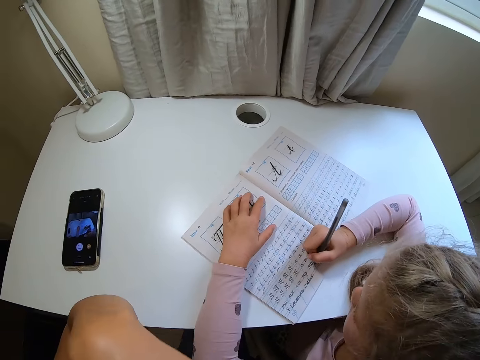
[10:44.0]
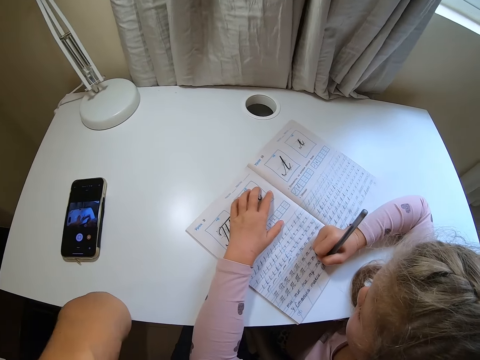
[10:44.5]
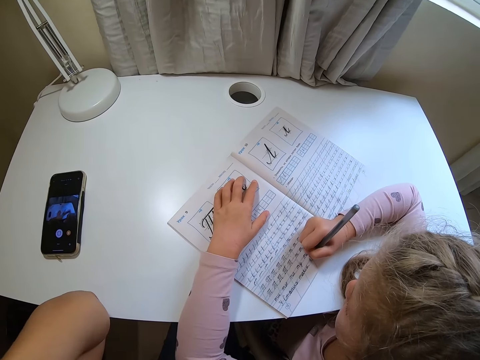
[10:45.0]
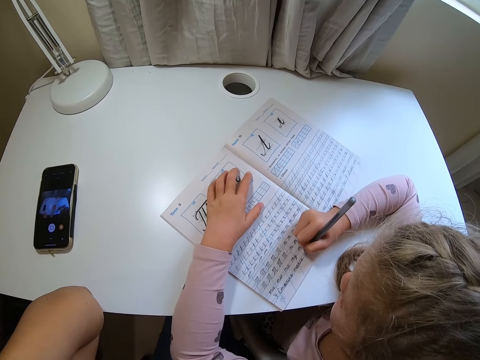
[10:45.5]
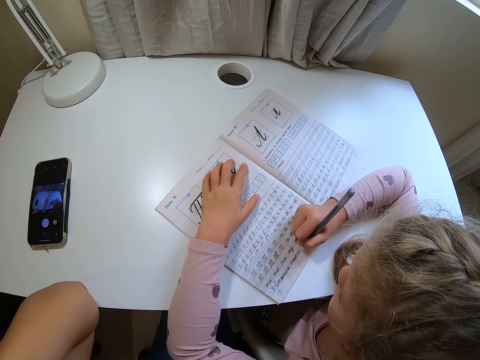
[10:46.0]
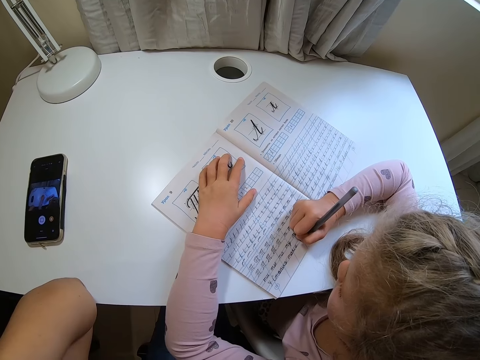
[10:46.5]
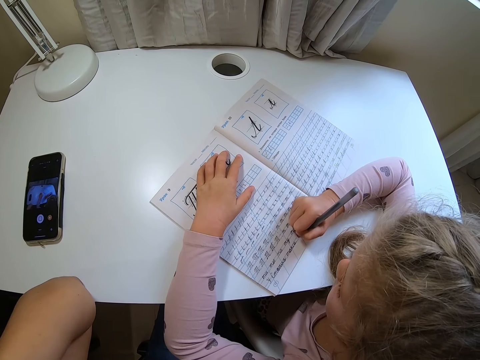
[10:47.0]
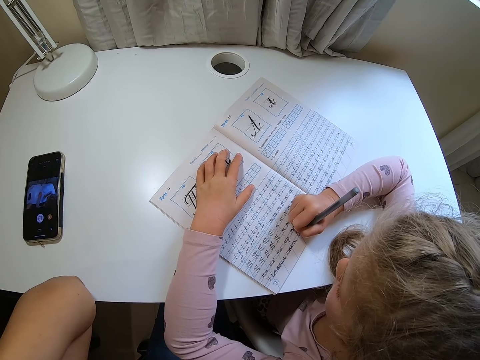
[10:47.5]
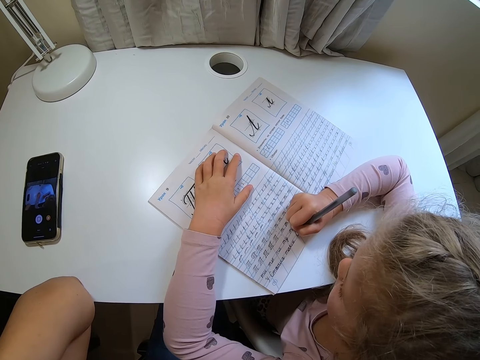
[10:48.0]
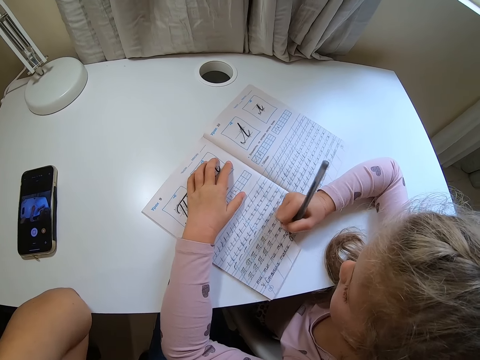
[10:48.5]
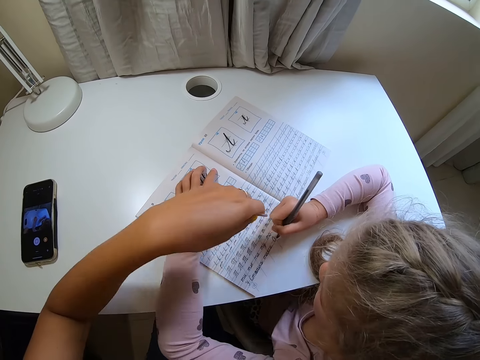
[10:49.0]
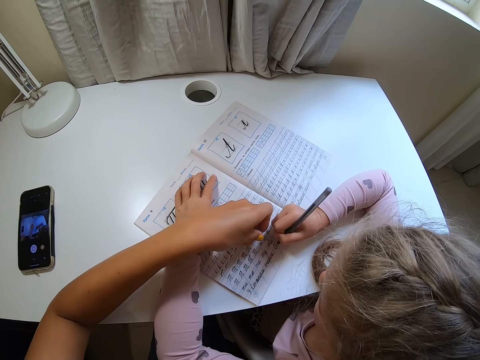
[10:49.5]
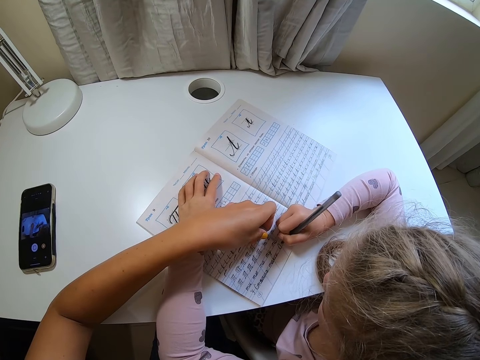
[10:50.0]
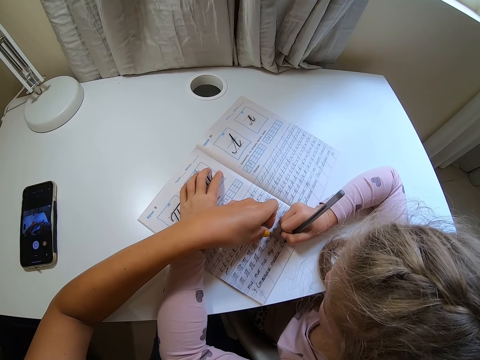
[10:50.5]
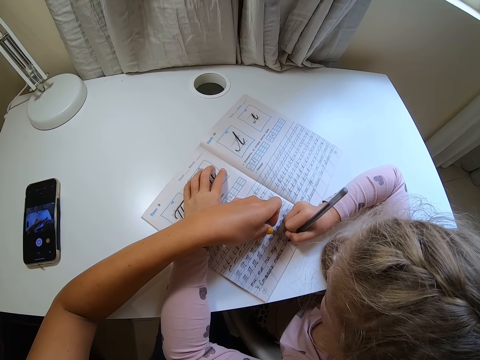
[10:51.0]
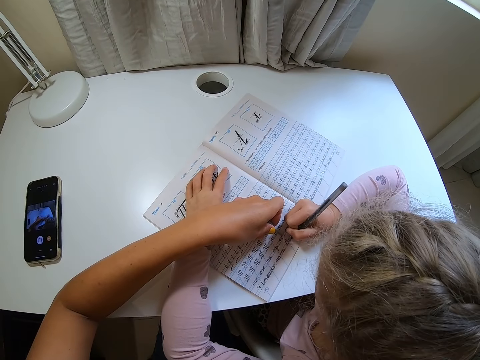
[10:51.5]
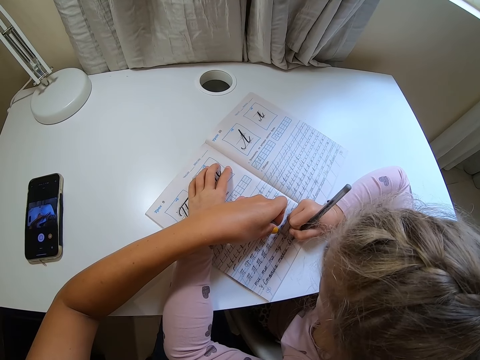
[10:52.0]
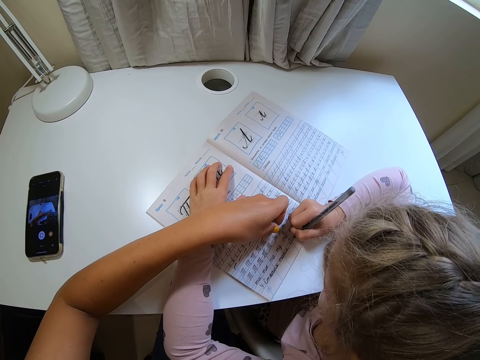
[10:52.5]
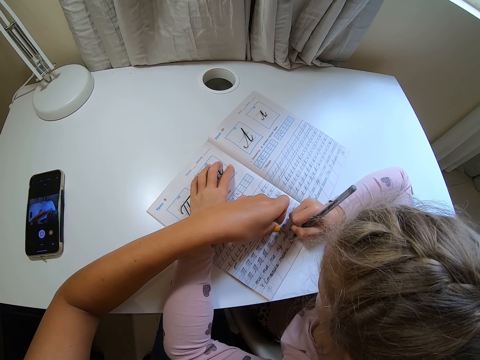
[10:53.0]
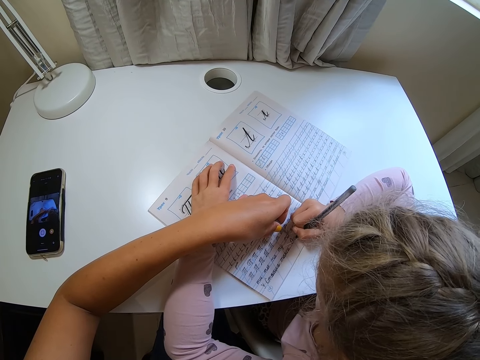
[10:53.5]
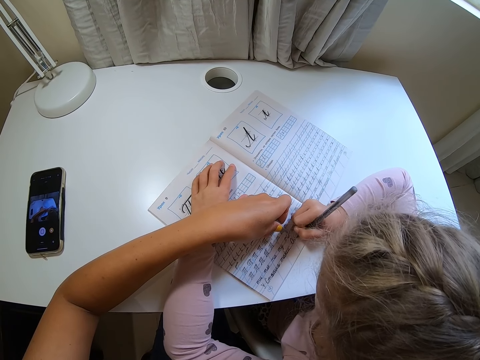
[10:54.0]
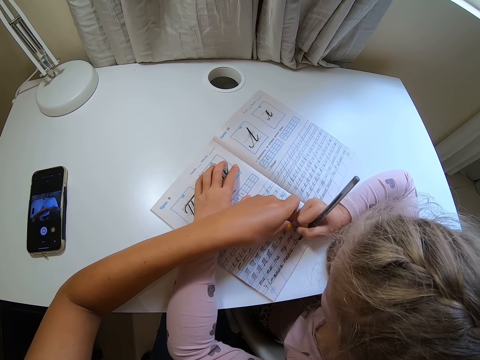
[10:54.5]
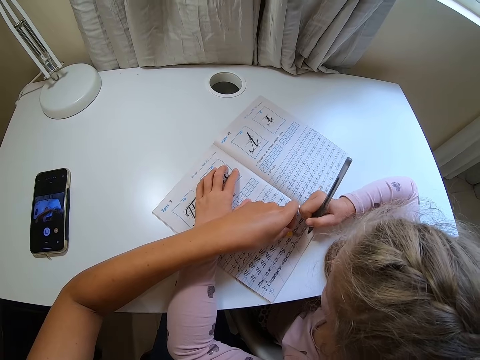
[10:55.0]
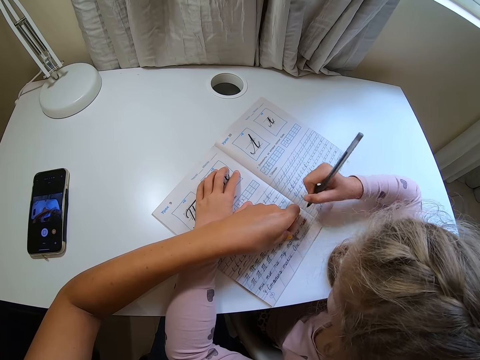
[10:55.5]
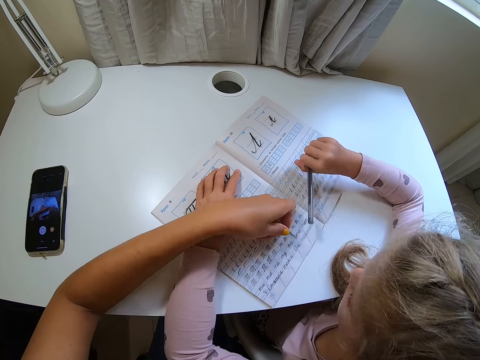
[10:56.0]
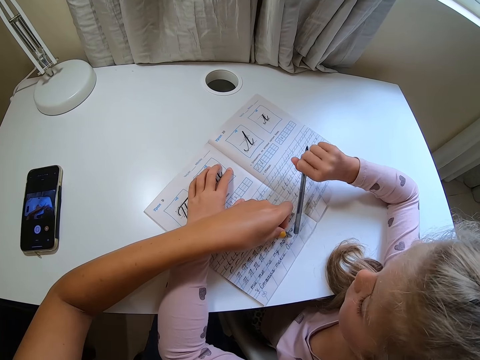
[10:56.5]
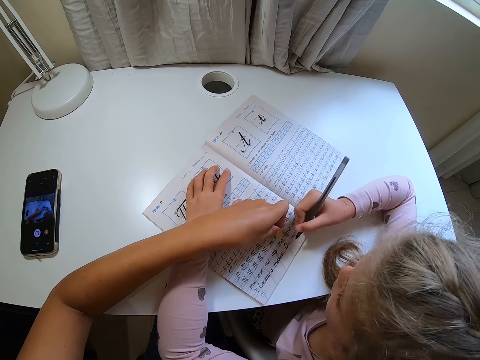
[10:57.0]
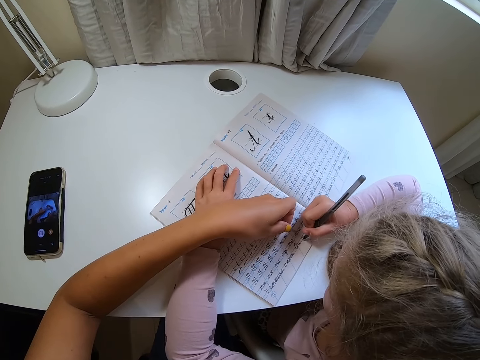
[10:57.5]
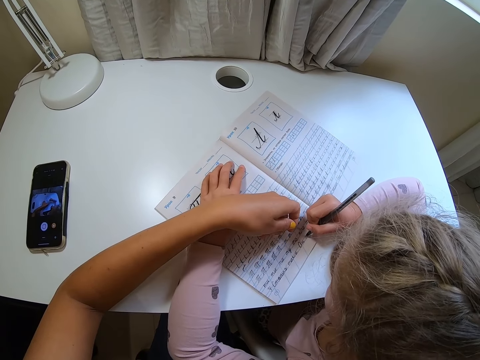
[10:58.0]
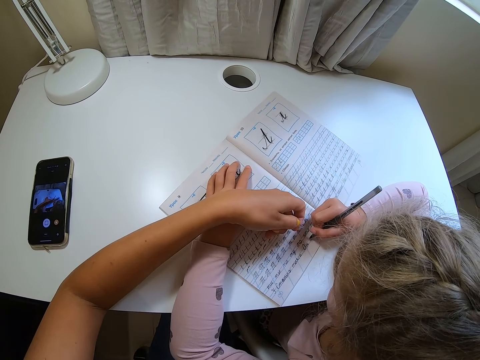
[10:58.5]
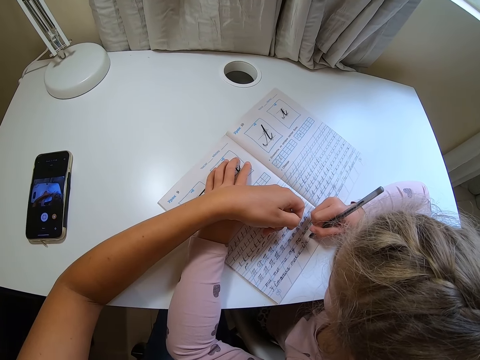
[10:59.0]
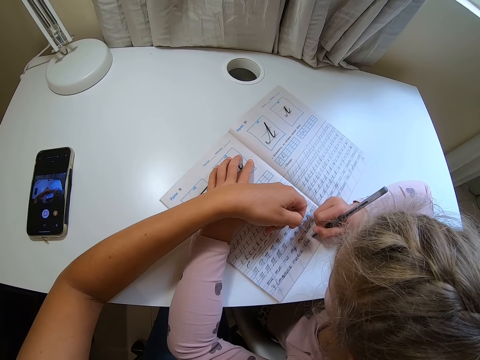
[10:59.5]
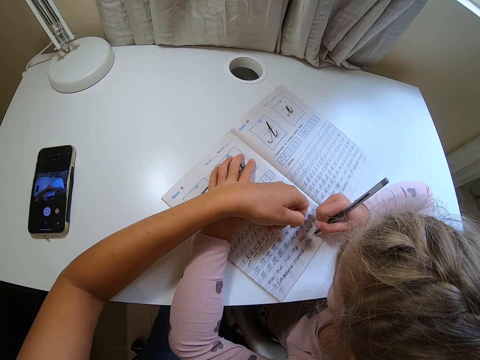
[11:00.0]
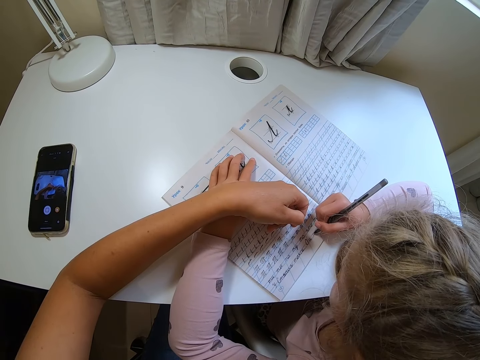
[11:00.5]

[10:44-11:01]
The camera wearer points on a book with a pen clip. They move their hand away. A child writes on the book. The camera wearer points at the book. The child moves a hand. The child moves a hand again. The child turns a pen down and writes on the book.

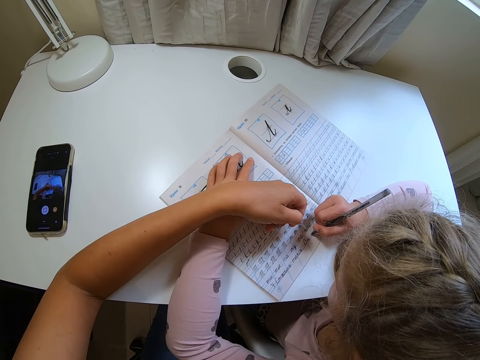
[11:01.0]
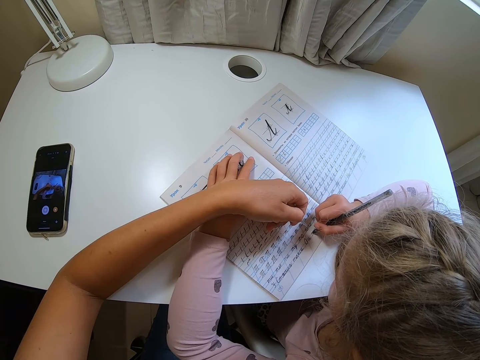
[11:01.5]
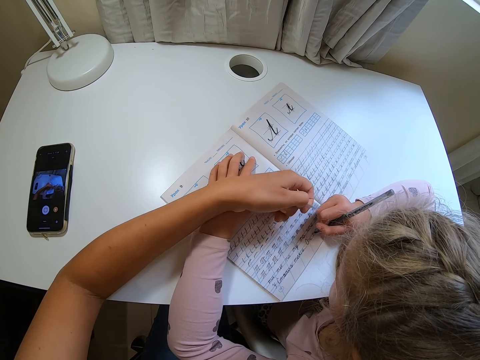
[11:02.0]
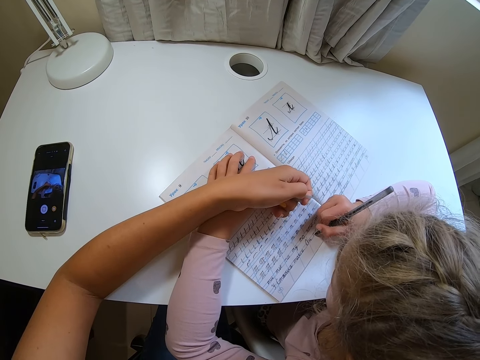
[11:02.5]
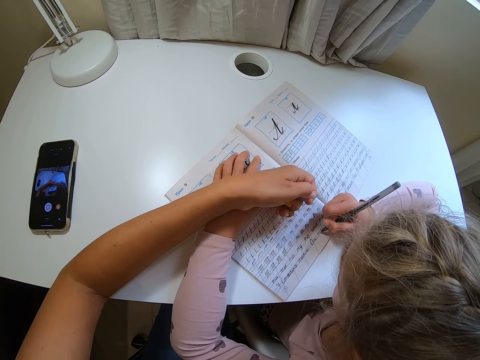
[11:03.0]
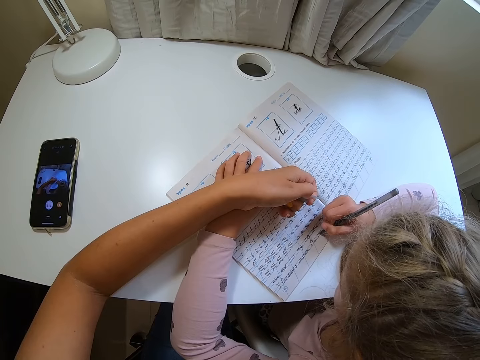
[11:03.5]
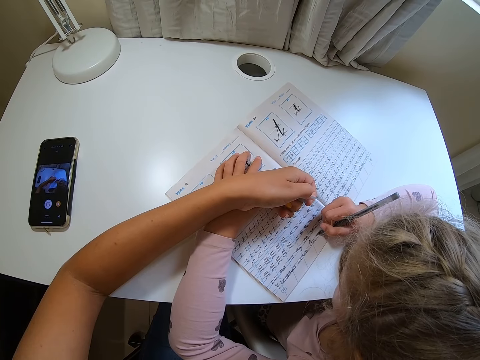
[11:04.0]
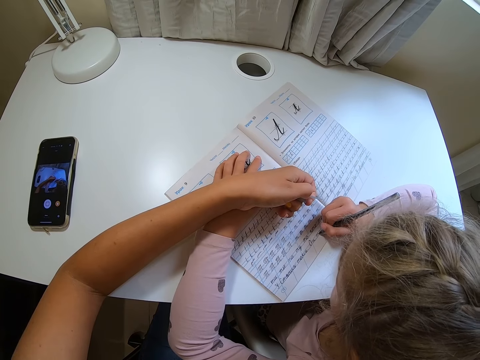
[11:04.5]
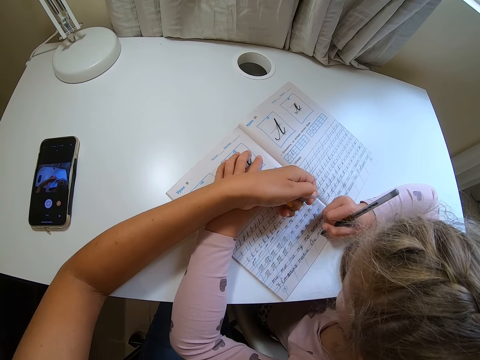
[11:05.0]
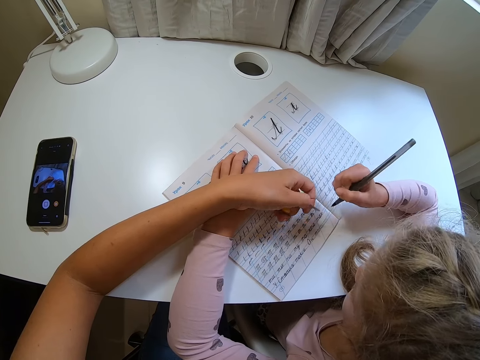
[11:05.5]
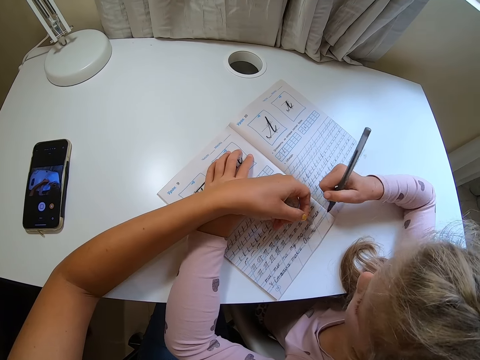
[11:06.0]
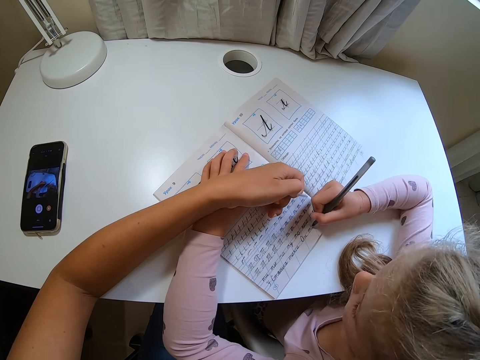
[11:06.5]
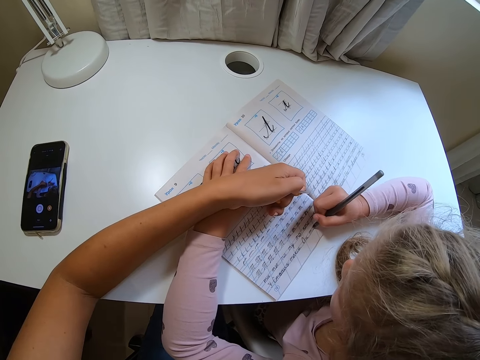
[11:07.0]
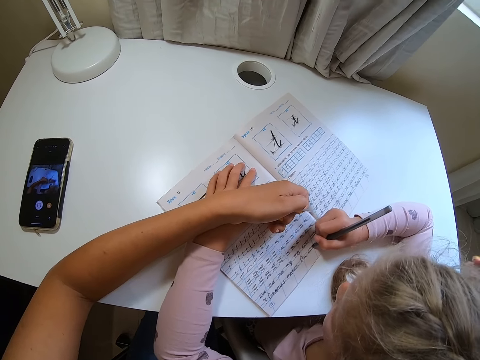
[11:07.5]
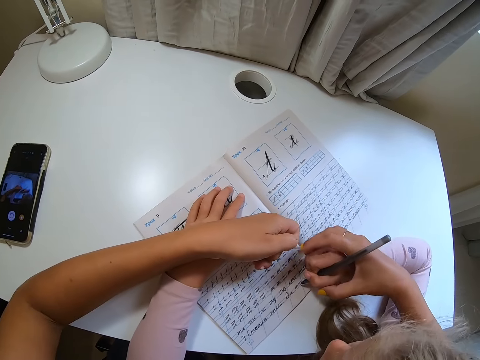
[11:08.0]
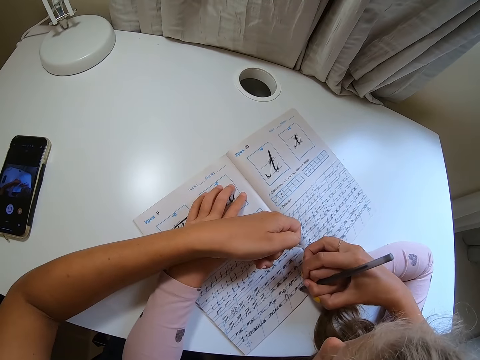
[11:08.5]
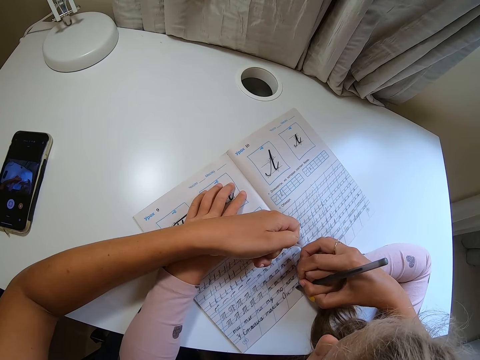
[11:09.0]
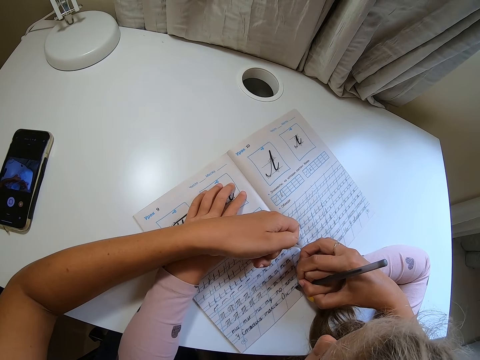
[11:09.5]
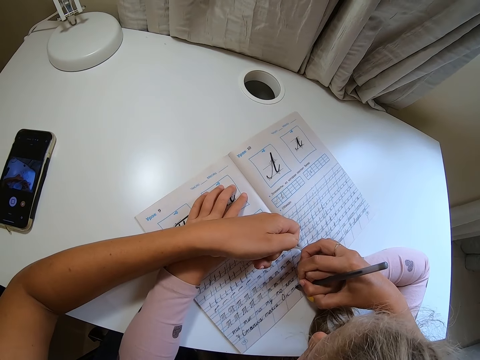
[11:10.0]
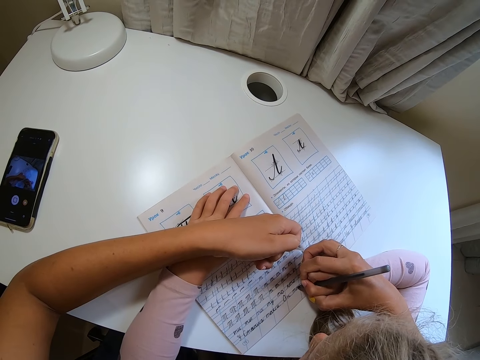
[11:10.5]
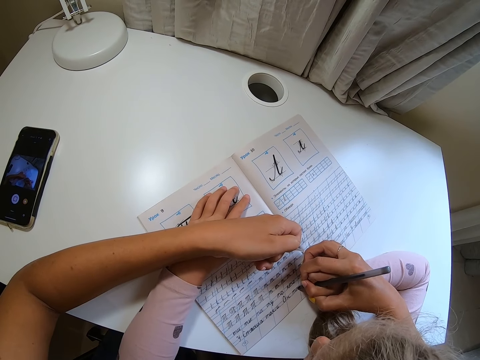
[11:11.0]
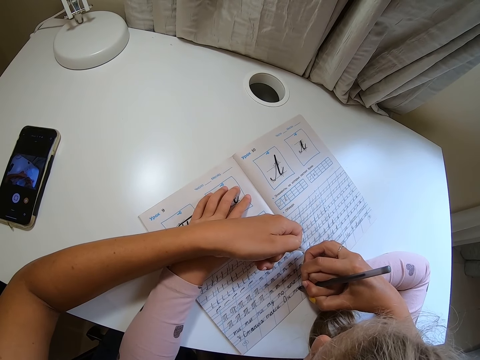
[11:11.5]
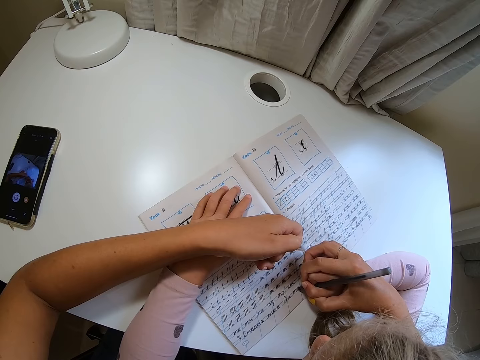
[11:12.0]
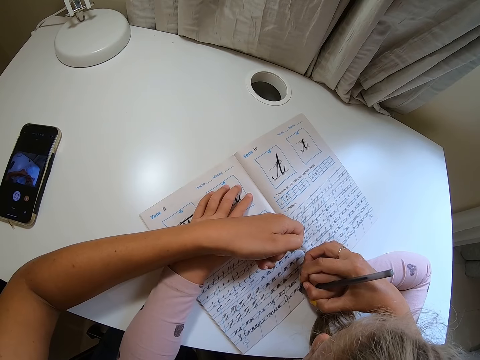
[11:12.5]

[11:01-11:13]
The camera wearer lifts a pen cap. A child lifts a pen. The camera wearer points at a book and moves the pen cap away. The child writes on the book. The camera wearer holds the child's hand.
